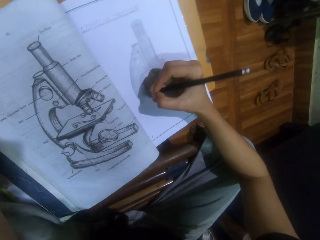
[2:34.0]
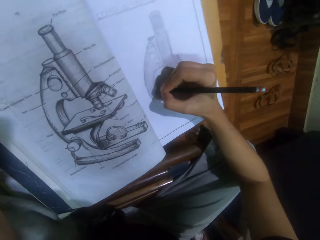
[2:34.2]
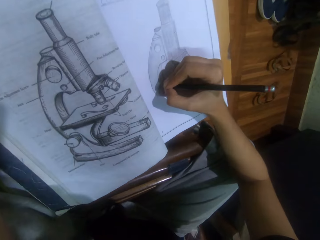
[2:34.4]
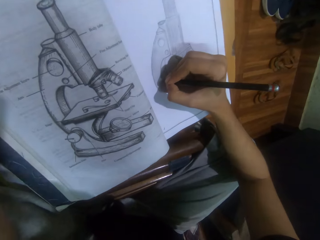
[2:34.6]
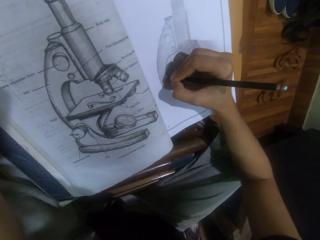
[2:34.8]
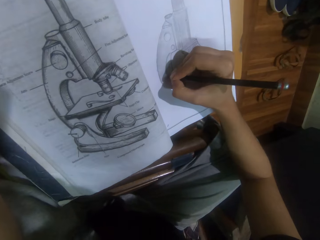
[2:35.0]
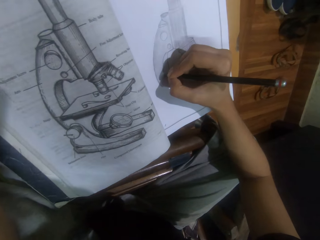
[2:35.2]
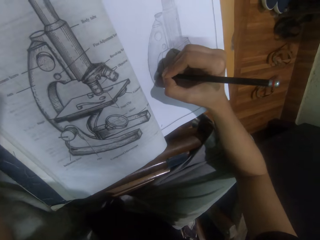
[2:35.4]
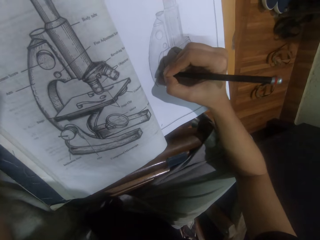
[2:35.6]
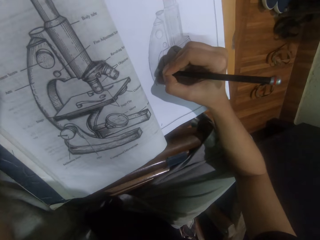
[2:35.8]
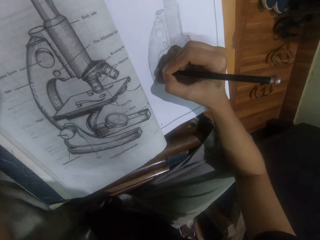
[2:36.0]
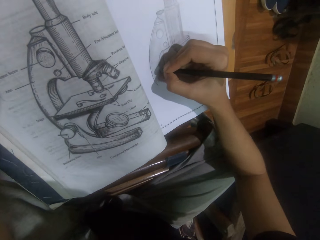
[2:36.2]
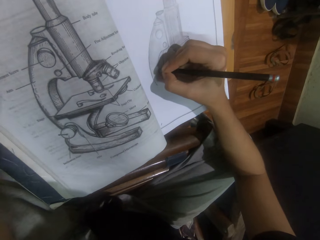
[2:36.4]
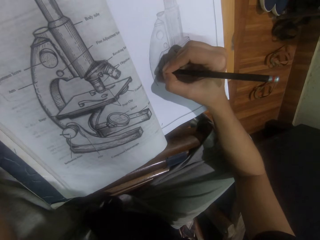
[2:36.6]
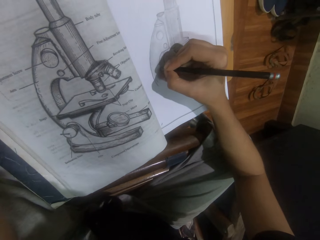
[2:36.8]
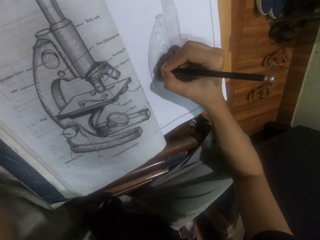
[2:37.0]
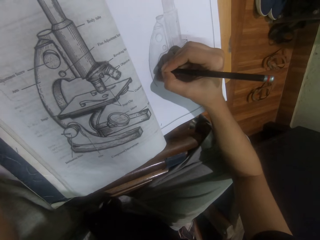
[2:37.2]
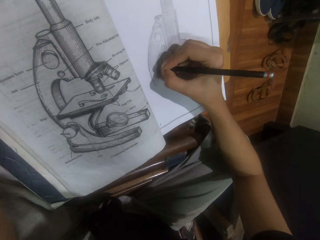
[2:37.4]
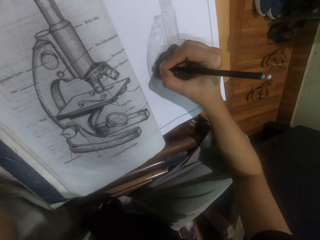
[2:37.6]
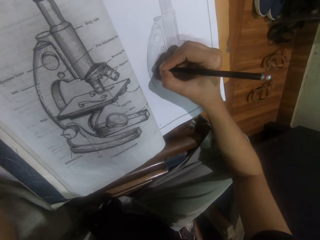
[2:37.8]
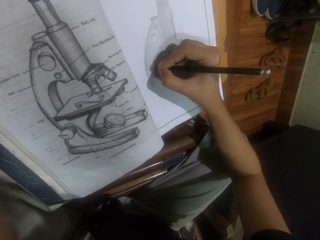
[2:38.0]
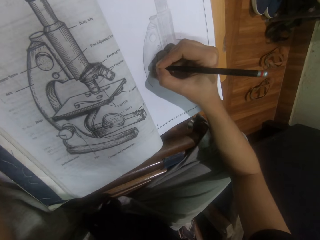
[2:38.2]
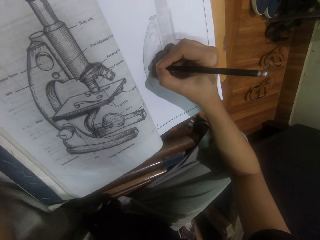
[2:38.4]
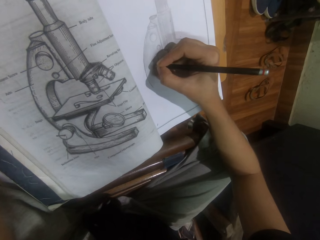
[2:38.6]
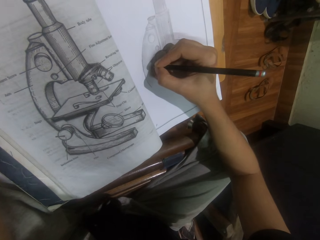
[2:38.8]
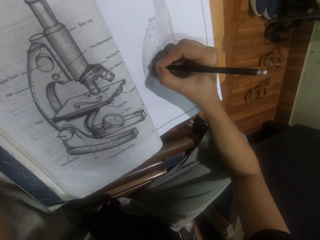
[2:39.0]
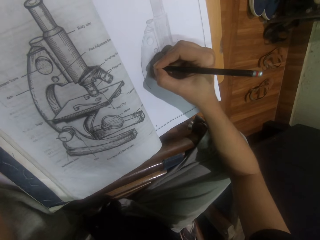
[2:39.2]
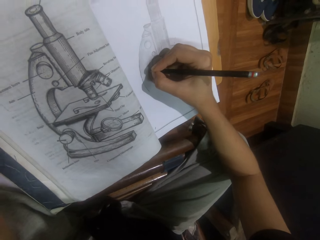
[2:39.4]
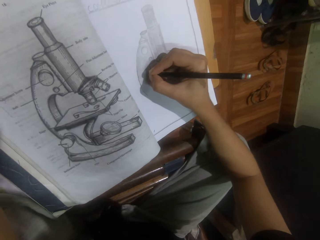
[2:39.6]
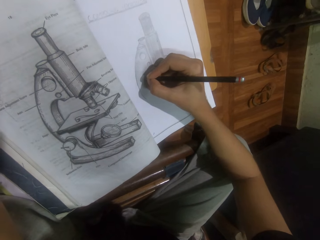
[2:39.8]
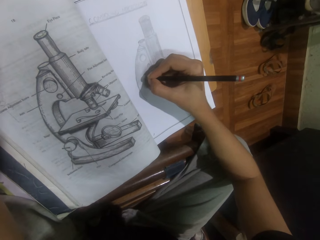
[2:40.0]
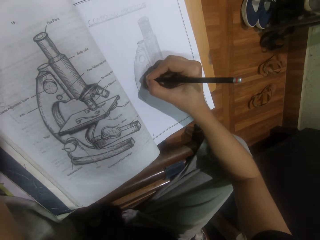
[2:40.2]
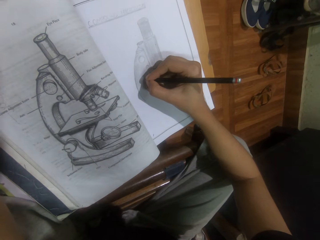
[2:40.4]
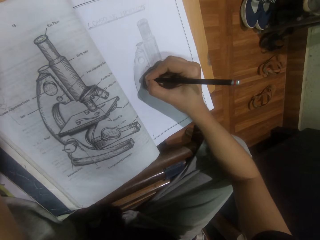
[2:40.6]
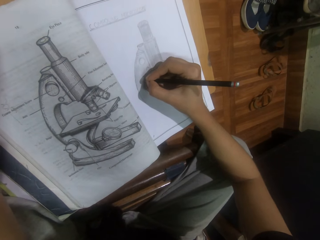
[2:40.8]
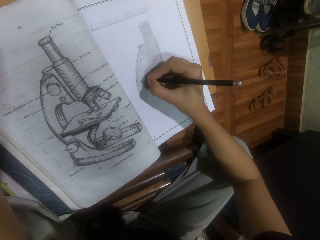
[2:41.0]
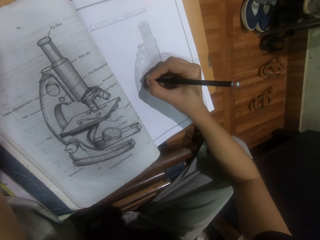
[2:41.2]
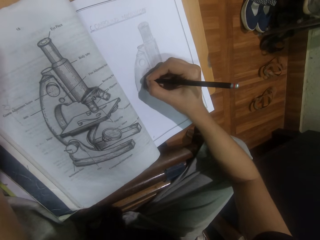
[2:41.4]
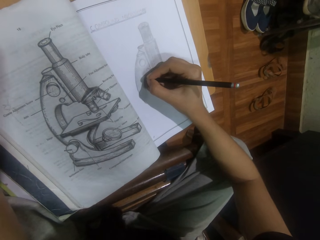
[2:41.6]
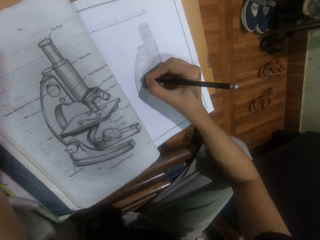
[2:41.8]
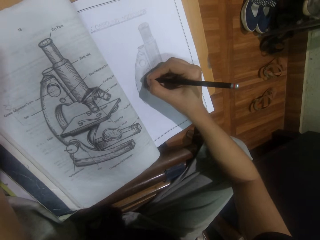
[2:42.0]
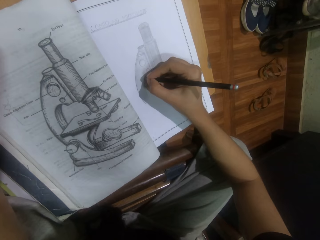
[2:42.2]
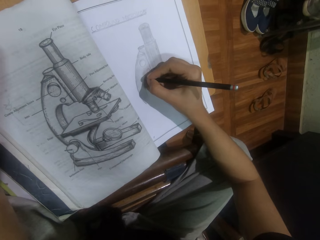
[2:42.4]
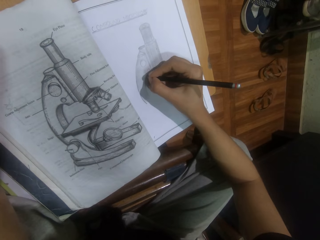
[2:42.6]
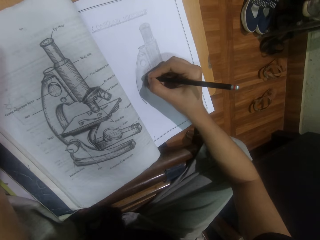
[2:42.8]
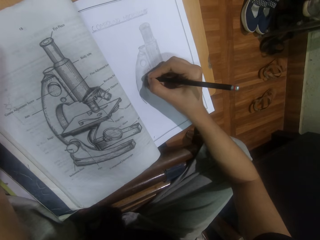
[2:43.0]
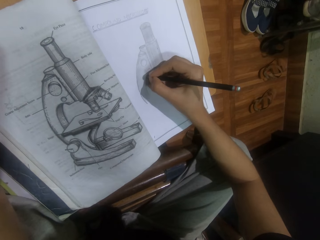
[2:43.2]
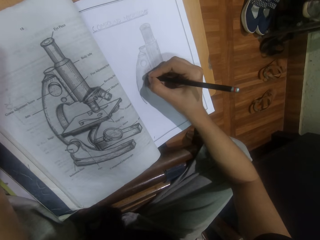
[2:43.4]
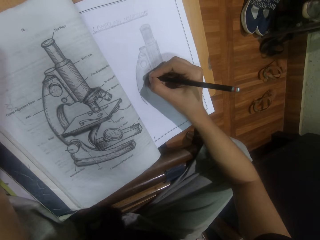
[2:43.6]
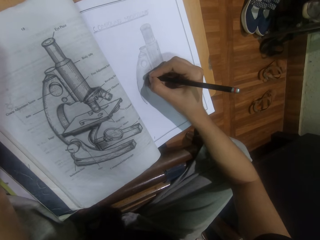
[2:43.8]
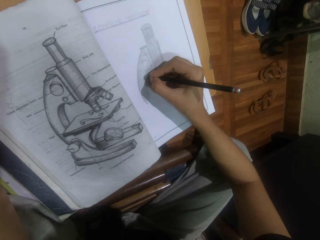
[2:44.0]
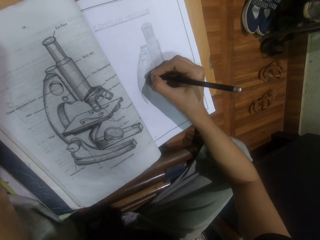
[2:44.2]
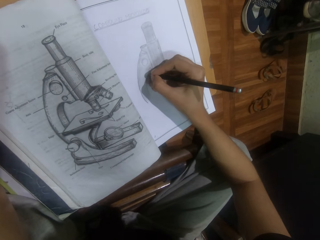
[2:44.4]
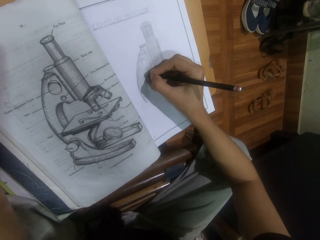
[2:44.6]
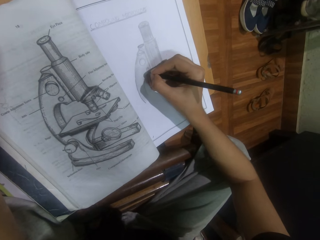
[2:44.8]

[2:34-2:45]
The camera wearer draws on the book.

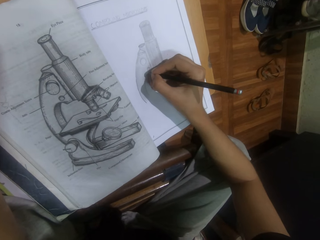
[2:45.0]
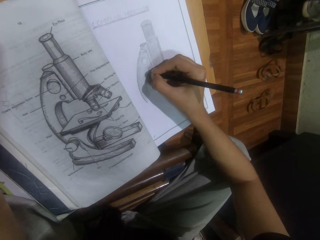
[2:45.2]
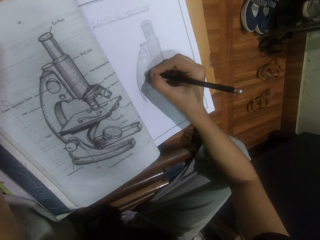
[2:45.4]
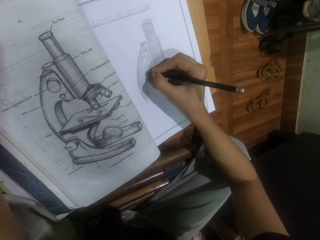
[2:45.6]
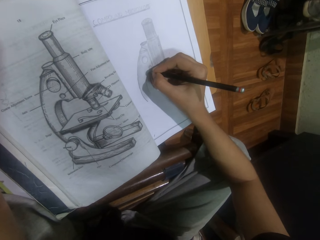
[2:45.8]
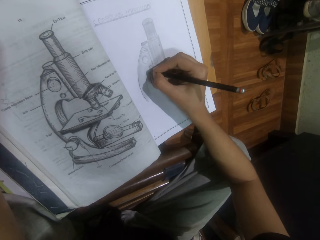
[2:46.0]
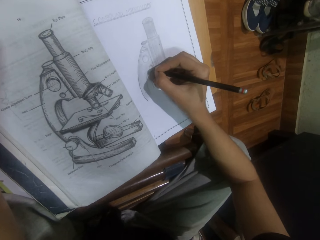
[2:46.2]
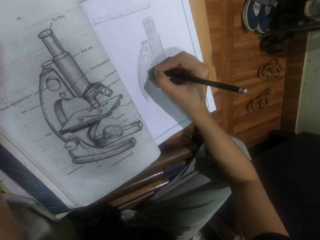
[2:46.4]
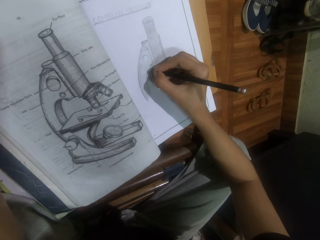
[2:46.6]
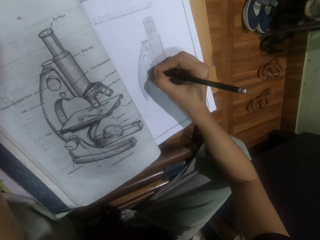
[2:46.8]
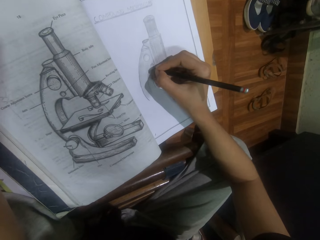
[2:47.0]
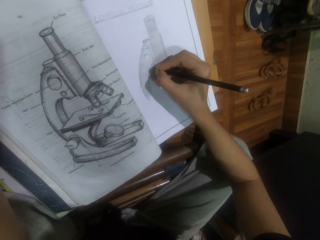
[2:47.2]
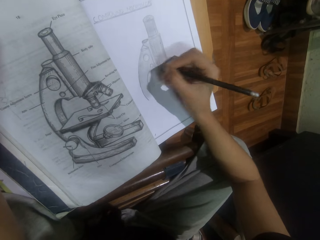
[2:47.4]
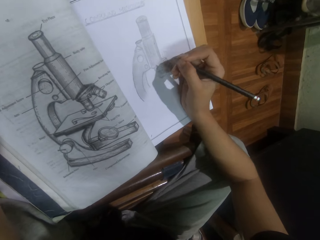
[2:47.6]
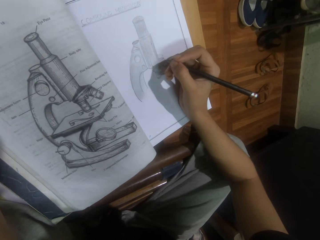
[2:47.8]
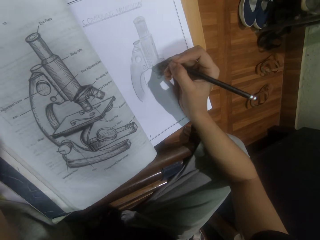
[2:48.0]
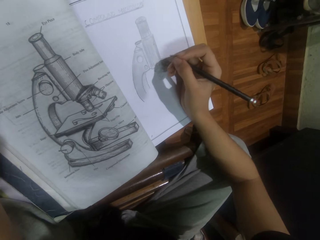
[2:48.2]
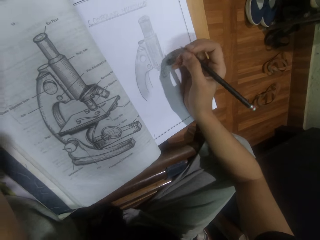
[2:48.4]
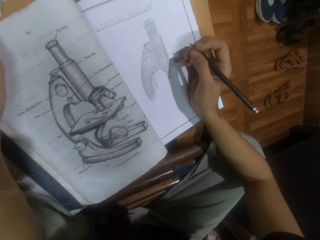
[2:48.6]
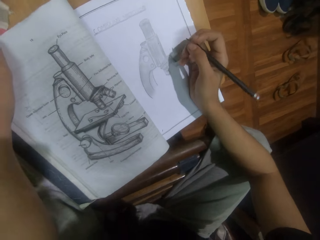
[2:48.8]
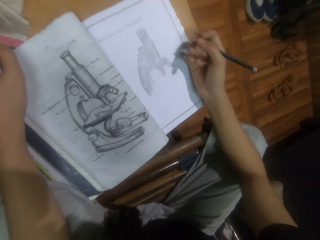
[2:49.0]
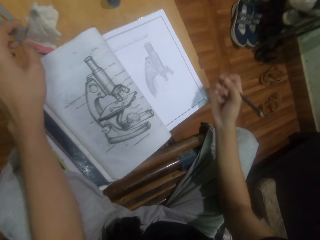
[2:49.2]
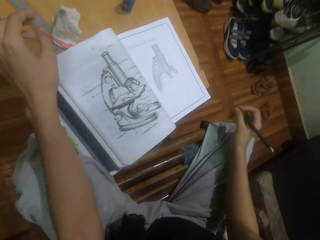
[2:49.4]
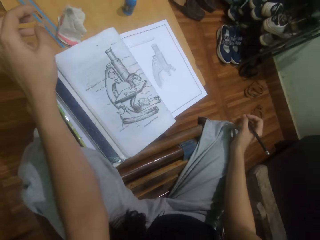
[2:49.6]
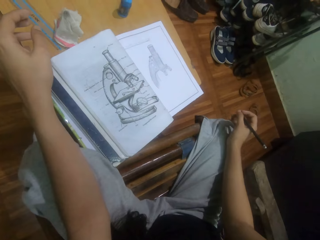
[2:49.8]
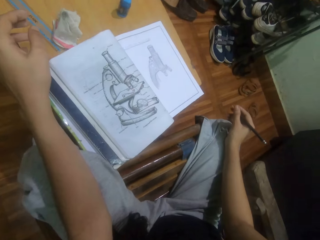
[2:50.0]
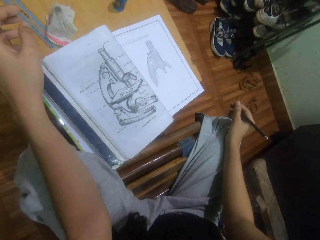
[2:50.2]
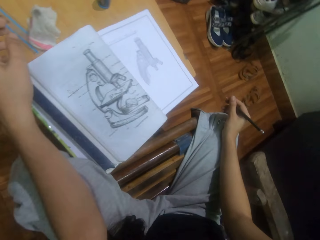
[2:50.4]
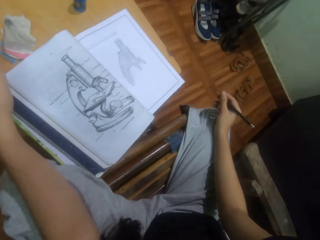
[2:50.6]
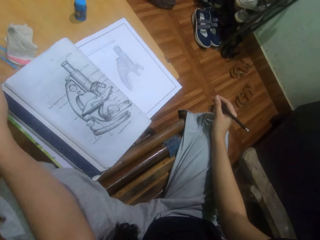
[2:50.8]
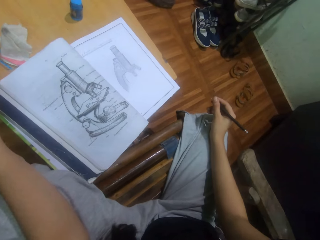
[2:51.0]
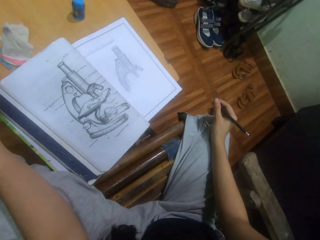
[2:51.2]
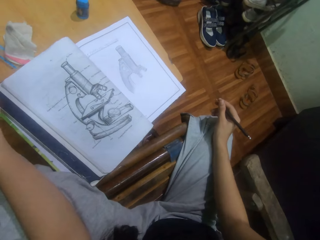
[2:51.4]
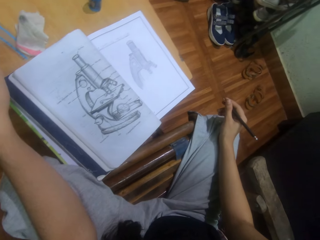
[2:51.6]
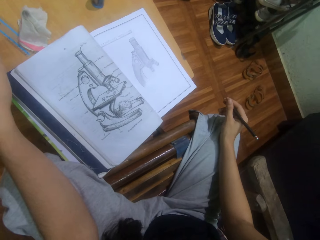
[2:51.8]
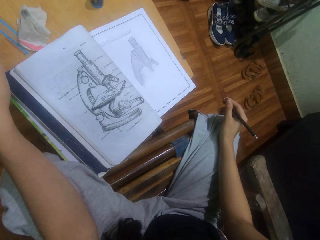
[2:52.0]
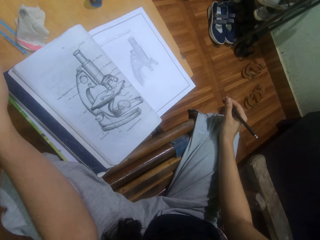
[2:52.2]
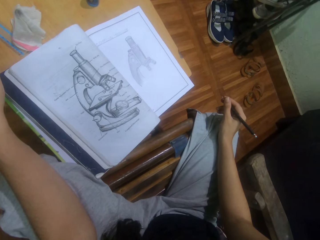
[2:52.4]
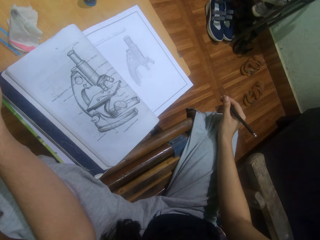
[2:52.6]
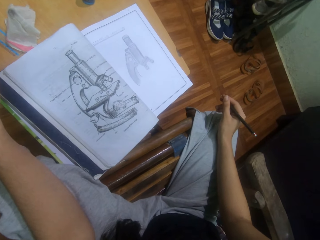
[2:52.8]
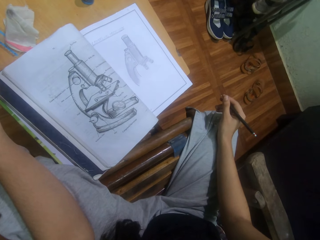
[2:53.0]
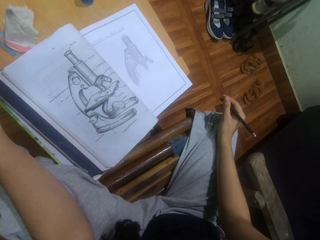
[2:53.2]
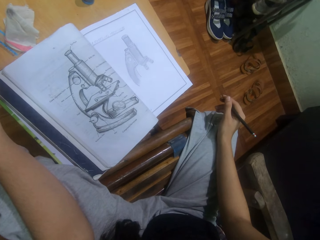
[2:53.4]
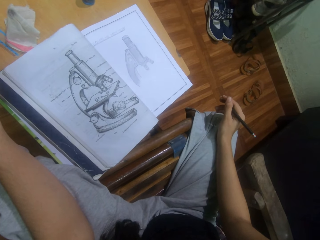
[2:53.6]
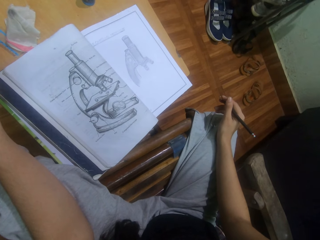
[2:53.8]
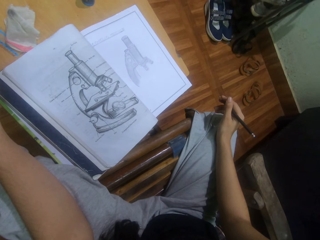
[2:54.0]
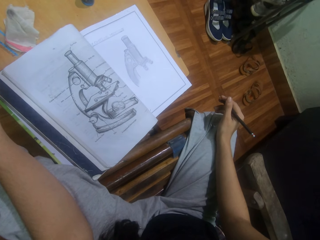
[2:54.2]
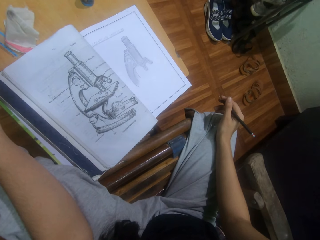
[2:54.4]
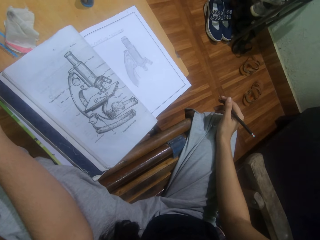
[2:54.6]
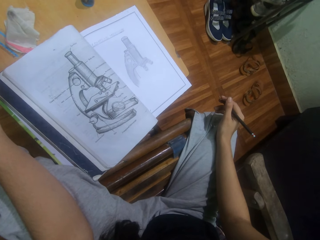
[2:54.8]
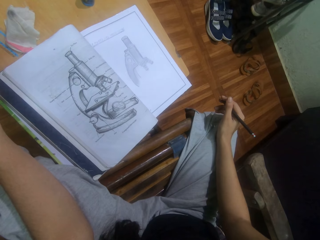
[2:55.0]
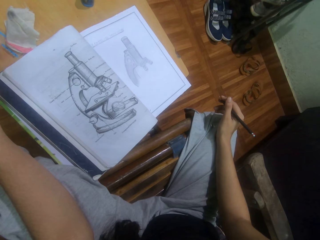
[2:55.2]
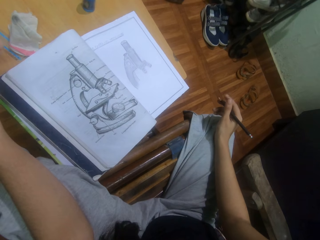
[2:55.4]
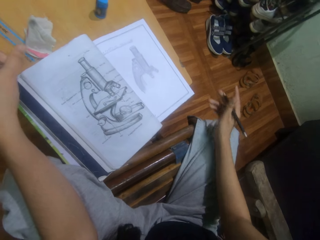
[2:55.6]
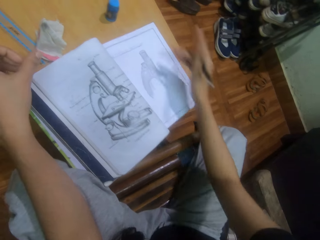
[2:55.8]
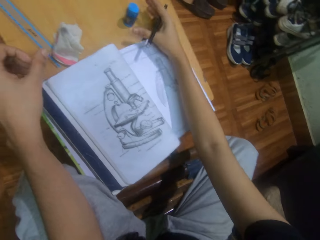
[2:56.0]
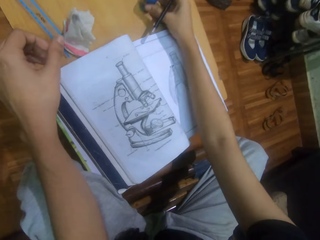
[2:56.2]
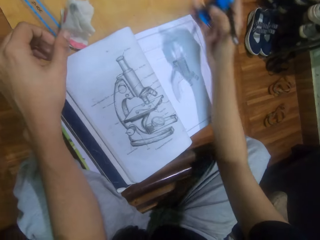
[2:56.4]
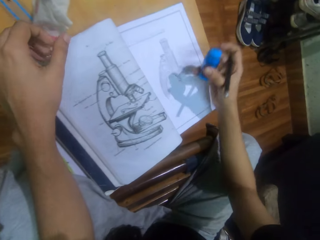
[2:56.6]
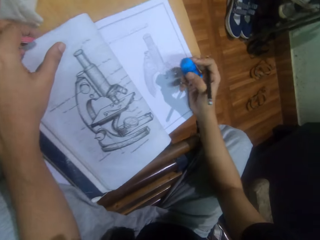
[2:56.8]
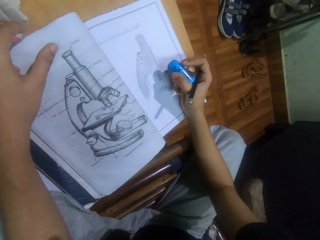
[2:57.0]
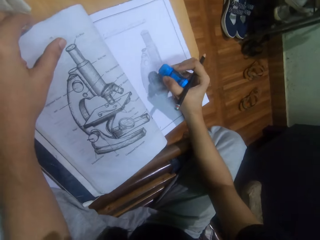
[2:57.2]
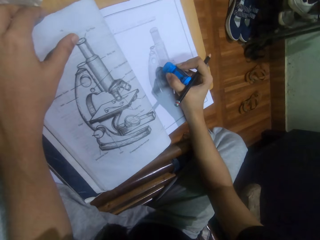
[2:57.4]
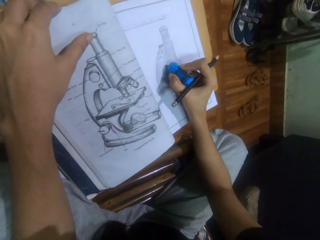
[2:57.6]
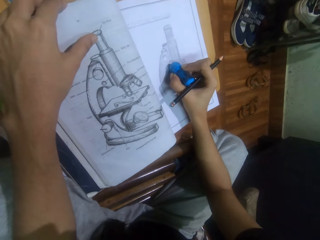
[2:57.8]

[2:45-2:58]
The camera wearer stares at the drawing. He moves his hands. He stares at the drawing. He picks up an eraser from the stool.
